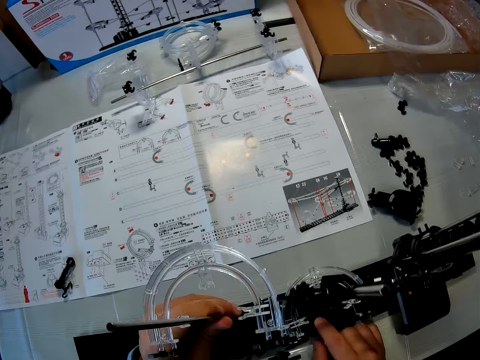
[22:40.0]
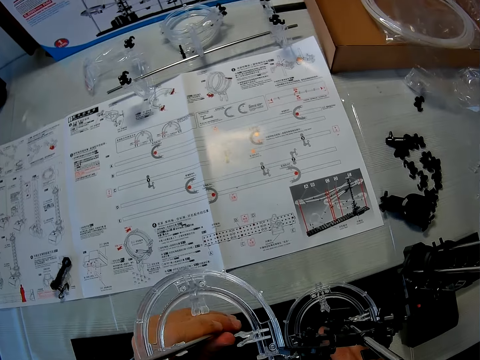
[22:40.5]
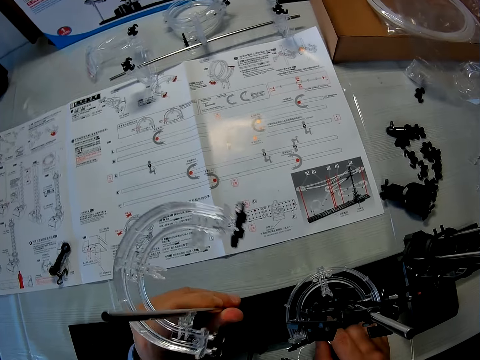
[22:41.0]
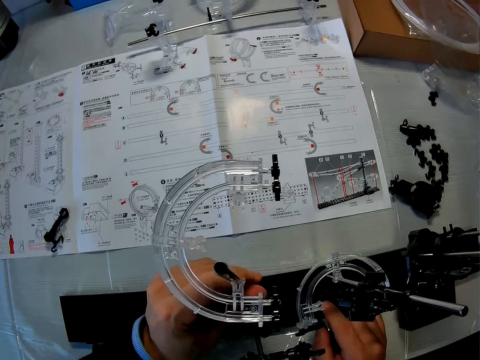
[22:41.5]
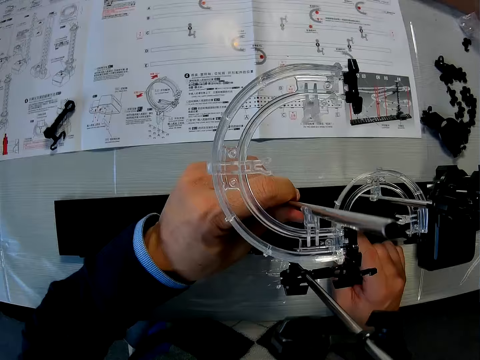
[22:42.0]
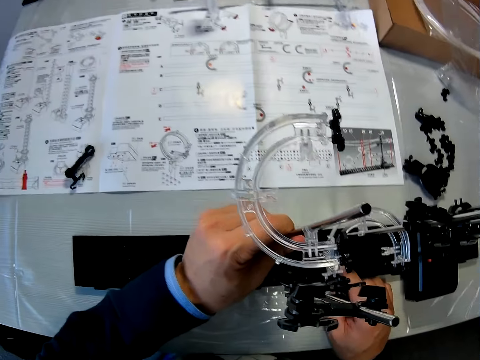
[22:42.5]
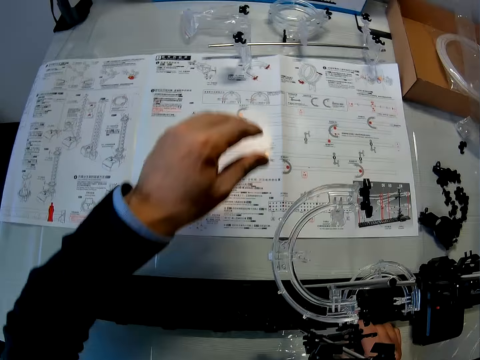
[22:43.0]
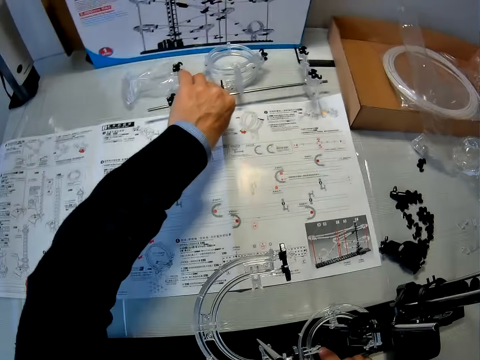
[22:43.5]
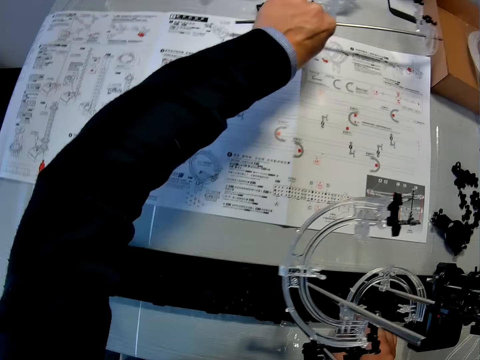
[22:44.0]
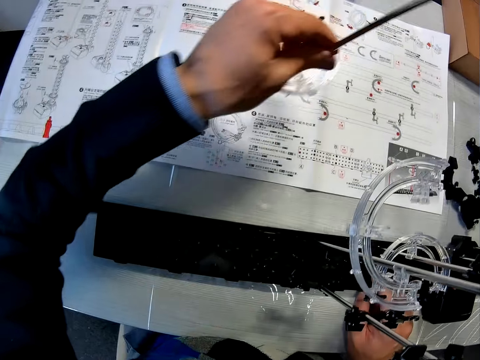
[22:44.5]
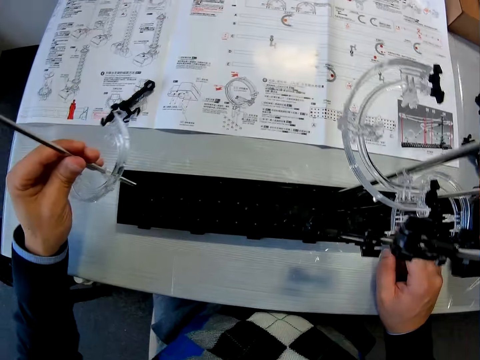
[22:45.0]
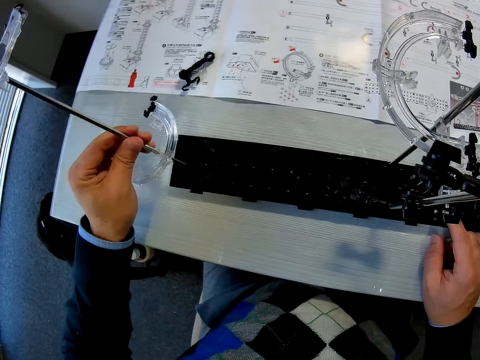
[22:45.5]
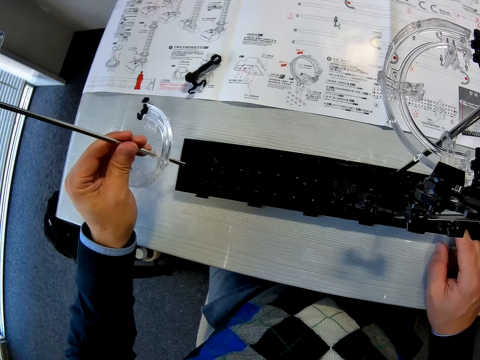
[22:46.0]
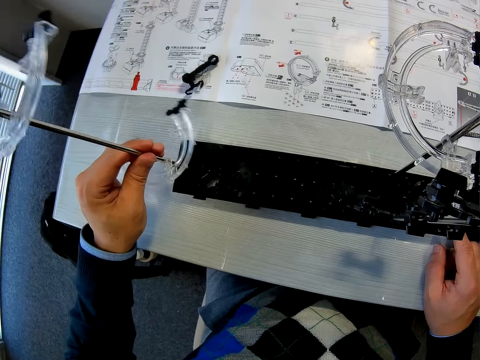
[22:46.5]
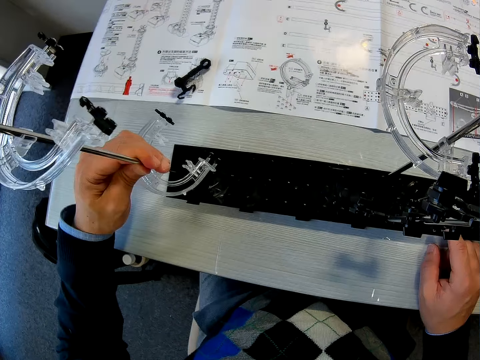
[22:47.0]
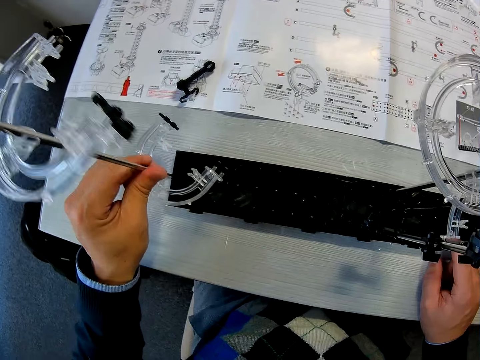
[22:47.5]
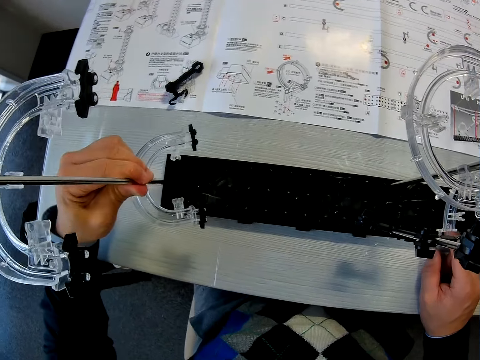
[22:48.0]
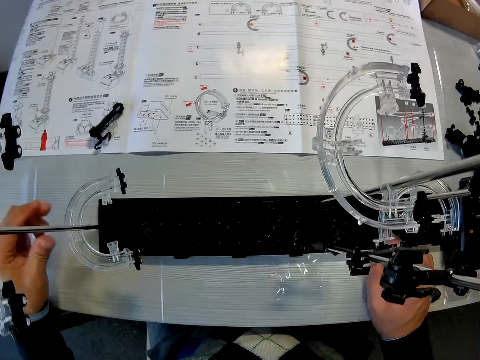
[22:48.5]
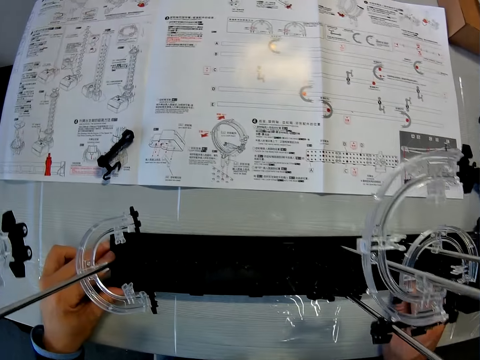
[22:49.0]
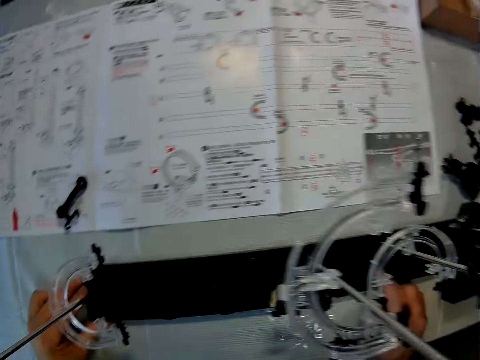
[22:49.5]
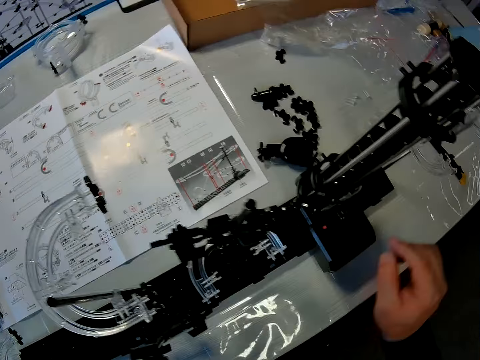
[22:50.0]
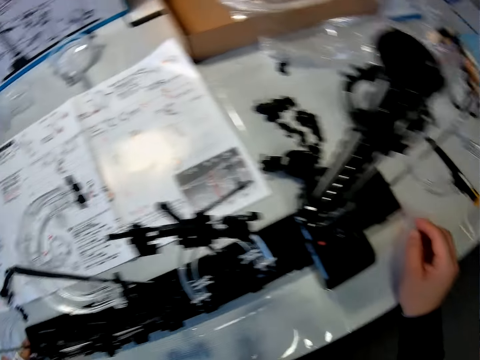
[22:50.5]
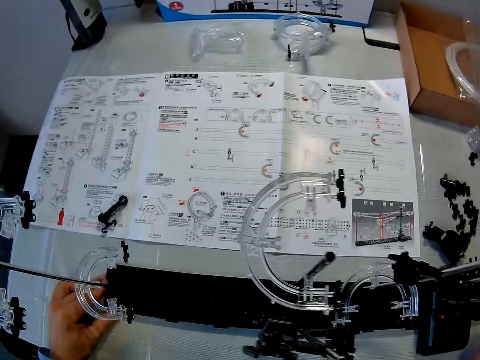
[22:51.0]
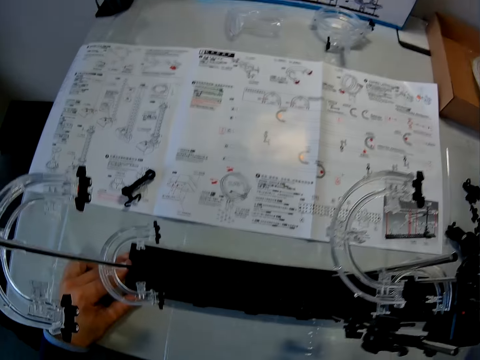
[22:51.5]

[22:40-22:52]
The camera wearer picks up a shaft with elevators on the table with his left hand. He places the shaft on the base of the space rail rocket toy. He fixes a space rail stand on the space rail. He shifts the base of the space rail rocket toy on the table.

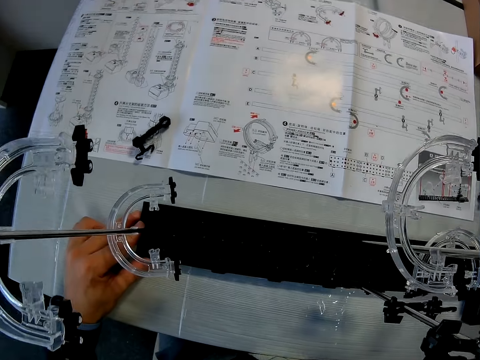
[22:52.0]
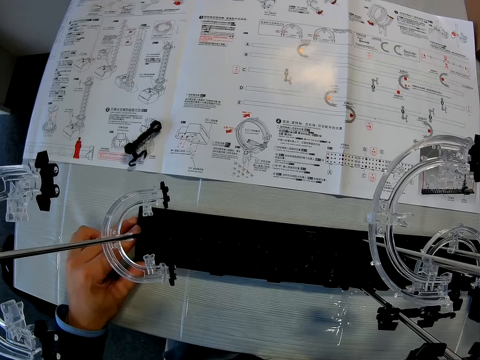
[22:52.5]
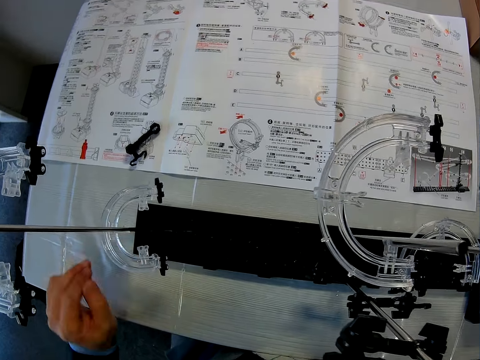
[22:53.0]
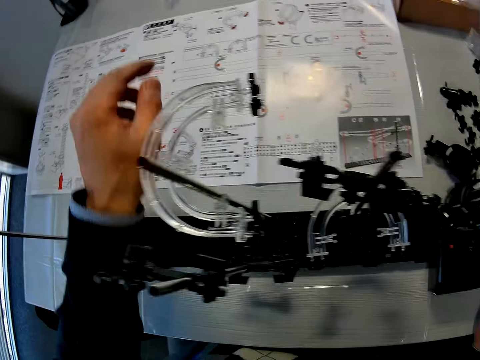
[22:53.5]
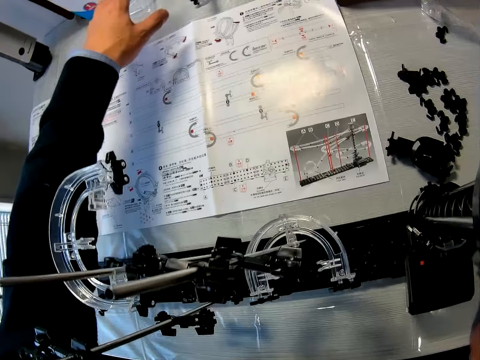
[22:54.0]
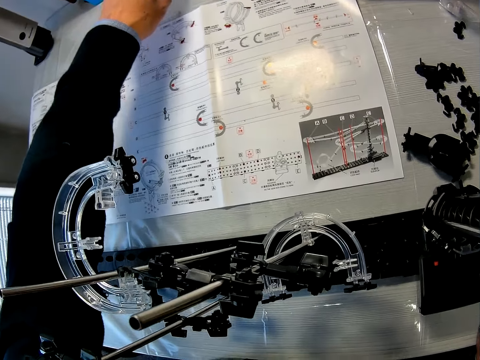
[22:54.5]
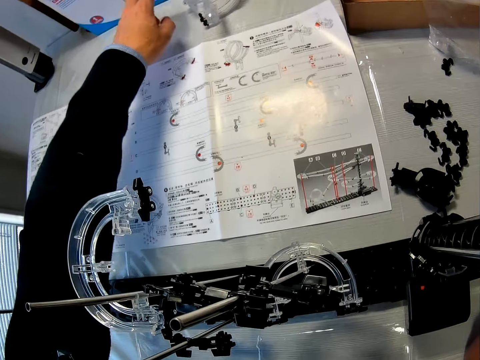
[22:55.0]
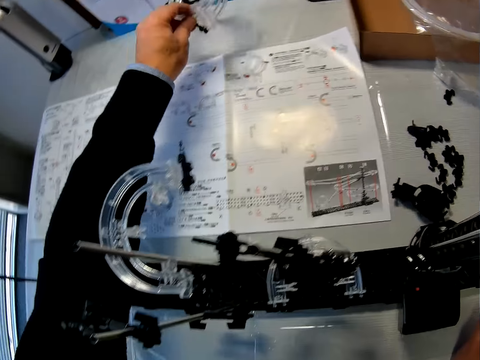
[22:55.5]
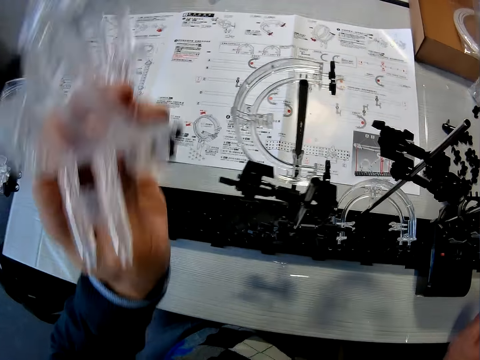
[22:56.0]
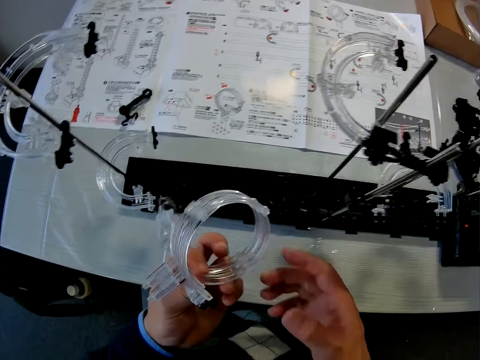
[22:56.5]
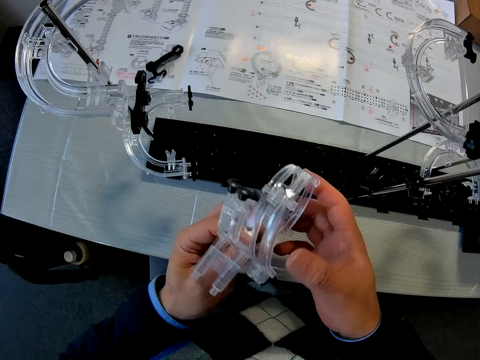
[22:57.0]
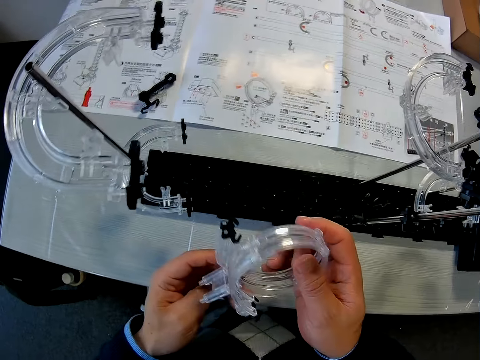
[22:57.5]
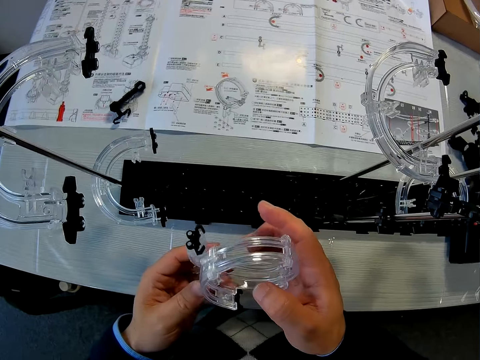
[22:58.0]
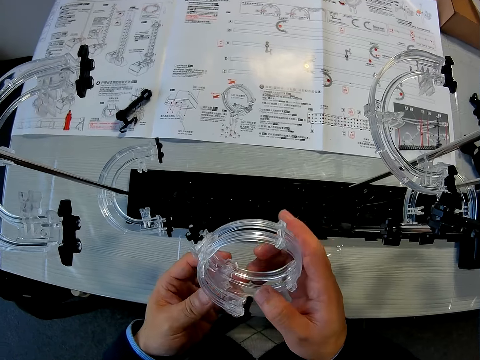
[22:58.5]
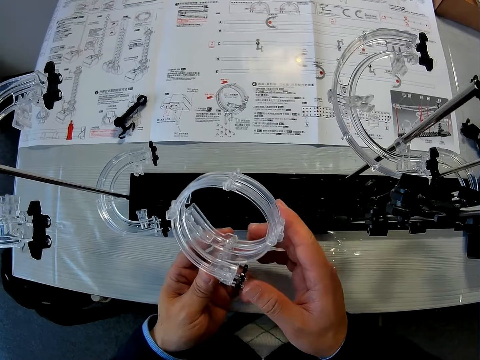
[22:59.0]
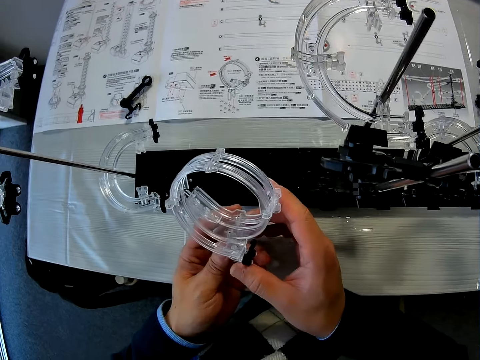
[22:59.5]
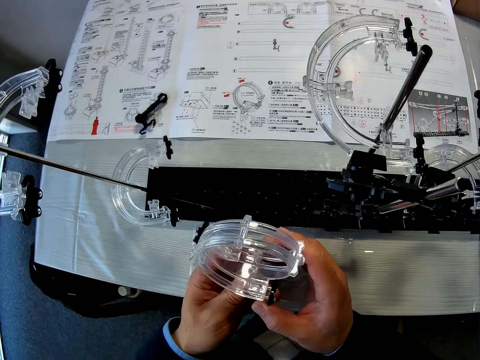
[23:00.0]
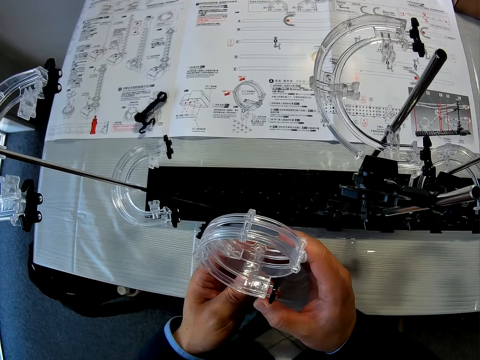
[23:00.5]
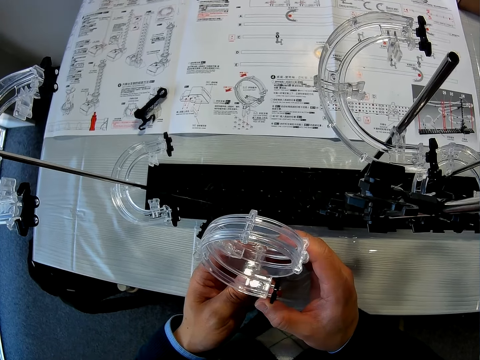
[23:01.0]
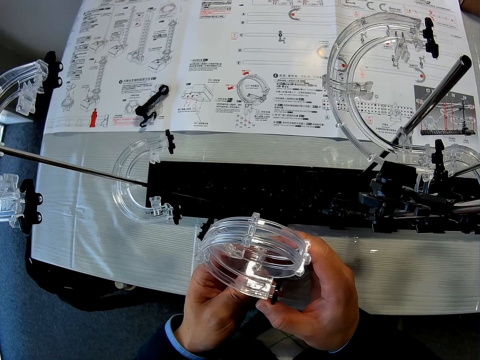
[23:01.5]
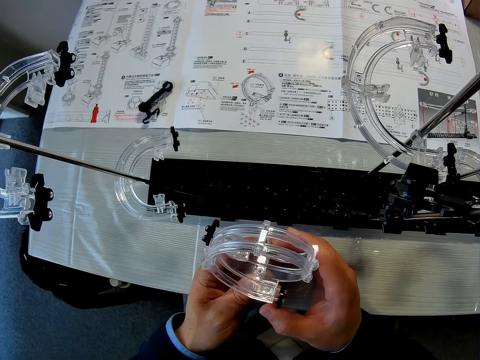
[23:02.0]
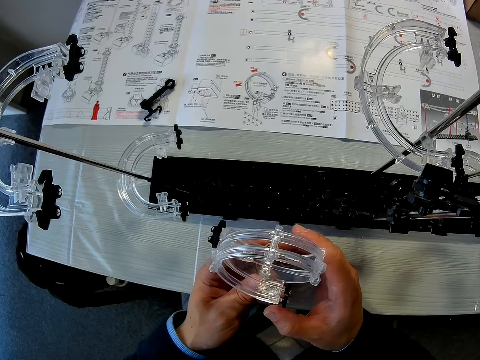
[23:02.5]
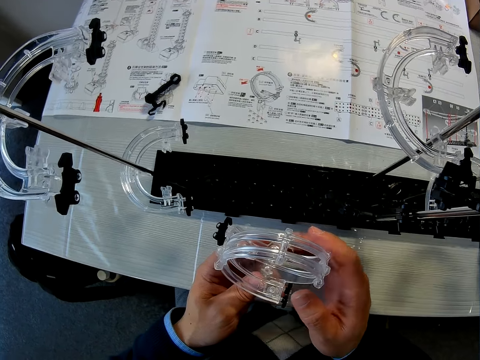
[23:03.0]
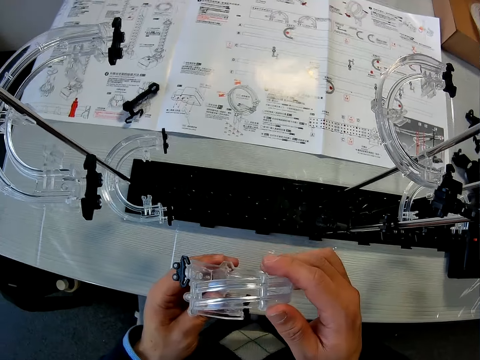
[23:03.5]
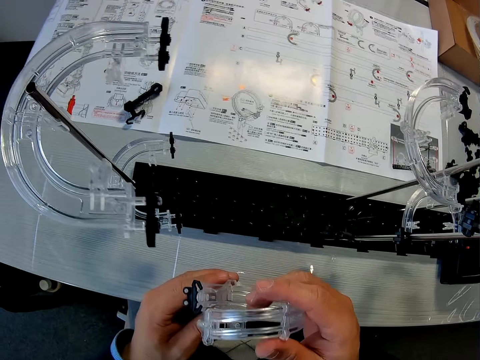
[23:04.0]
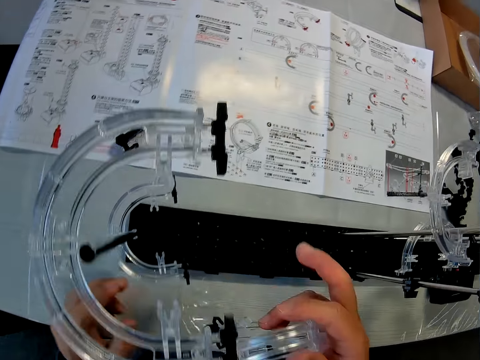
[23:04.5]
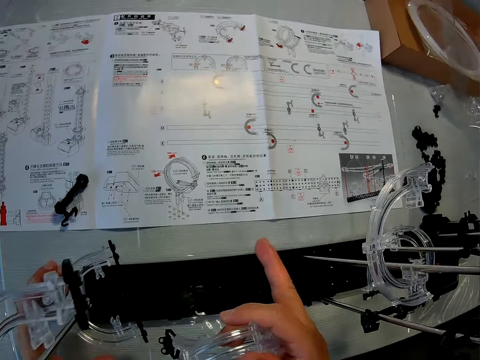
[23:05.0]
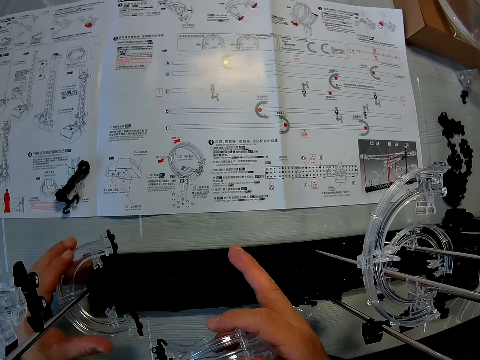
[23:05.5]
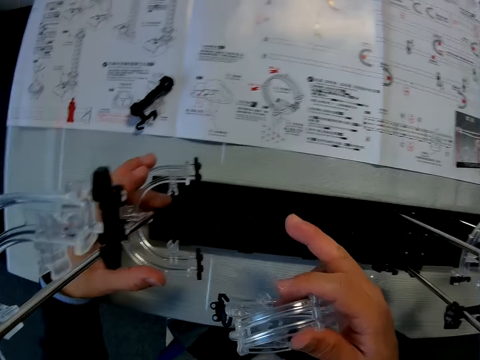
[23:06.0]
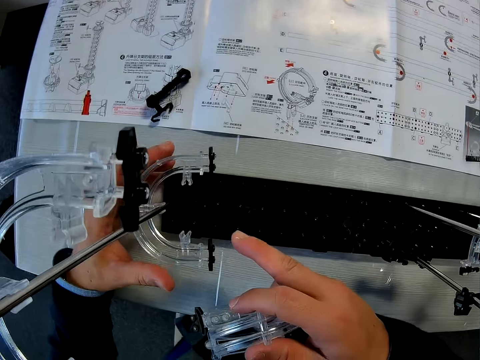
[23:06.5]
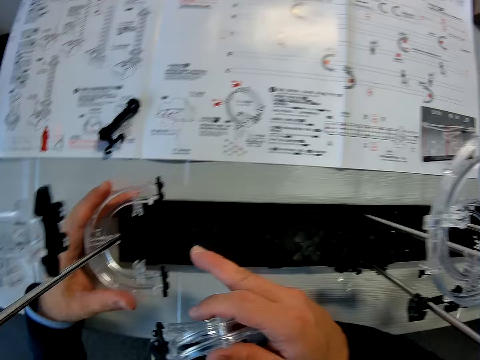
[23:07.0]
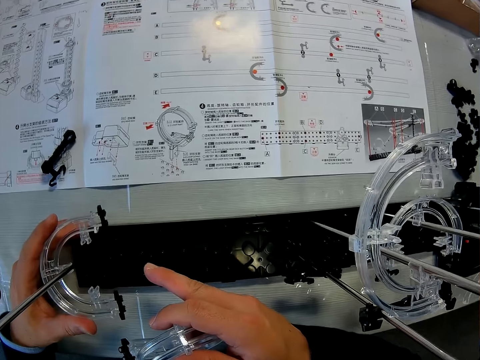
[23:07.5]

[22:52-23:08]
The camera wearer picks up a loop part of the space rail rocket toy from the table. They hold the loop part. They touch the space rail. They adjust a corner part on a shaft.
